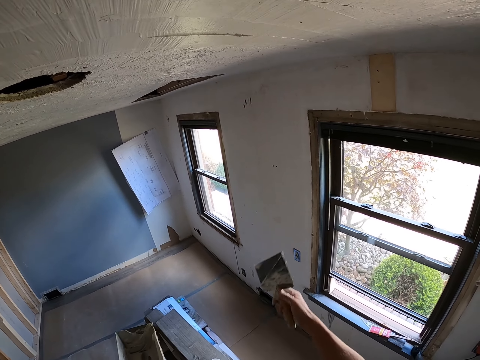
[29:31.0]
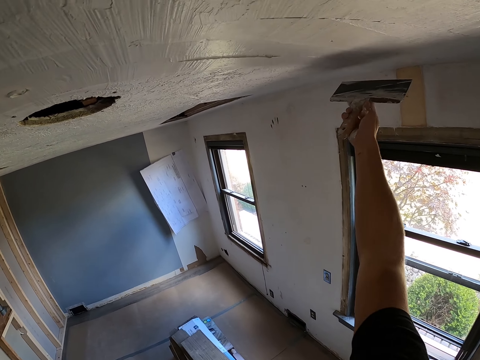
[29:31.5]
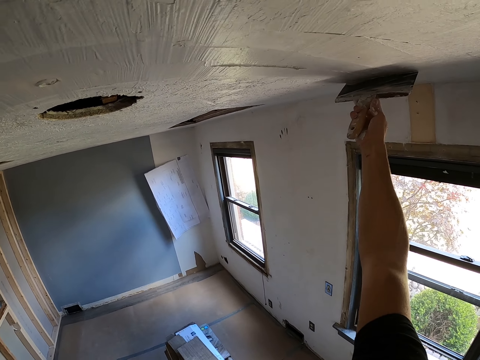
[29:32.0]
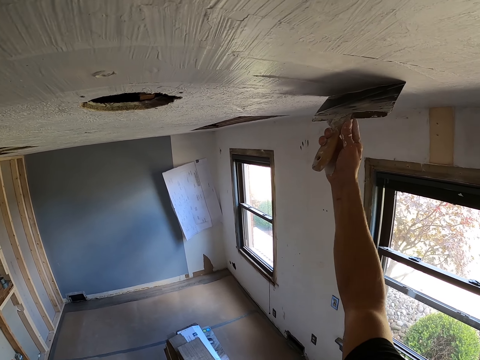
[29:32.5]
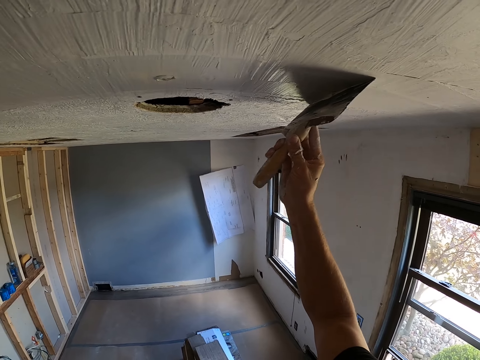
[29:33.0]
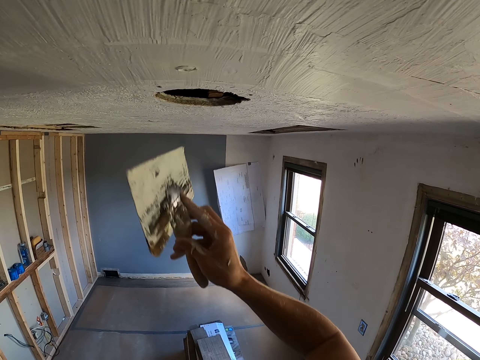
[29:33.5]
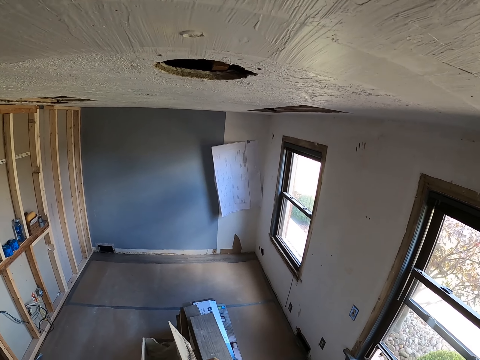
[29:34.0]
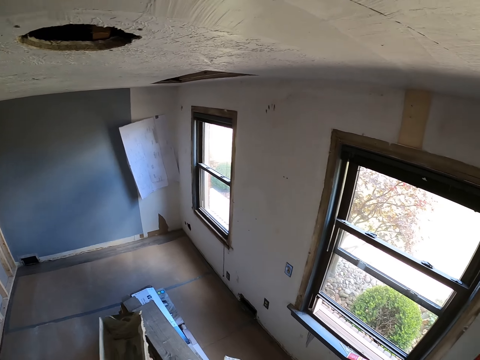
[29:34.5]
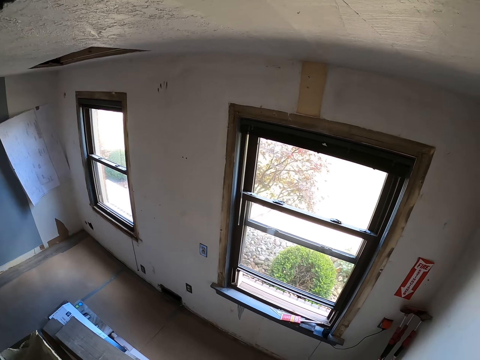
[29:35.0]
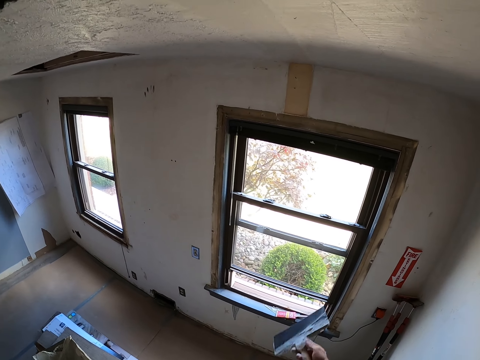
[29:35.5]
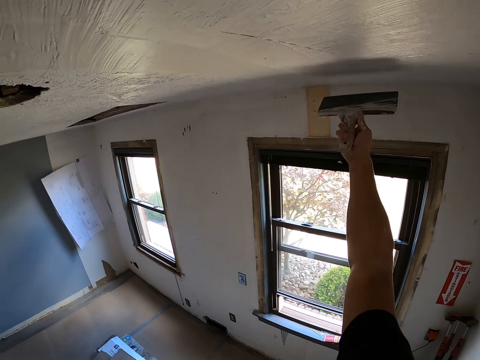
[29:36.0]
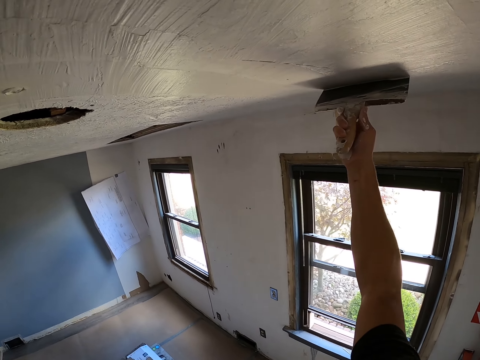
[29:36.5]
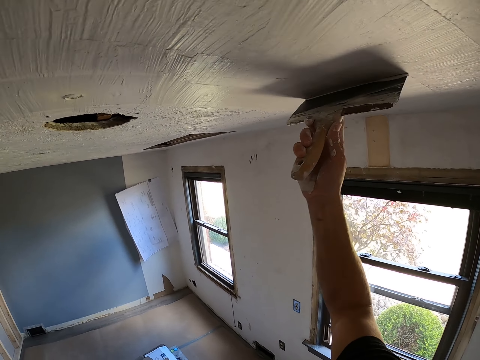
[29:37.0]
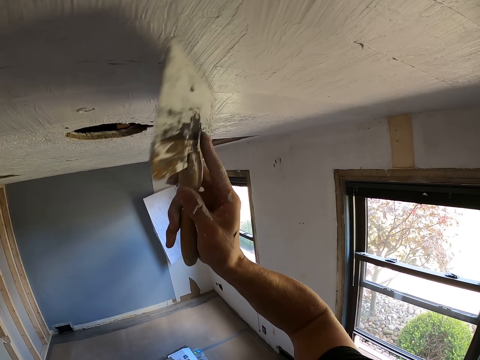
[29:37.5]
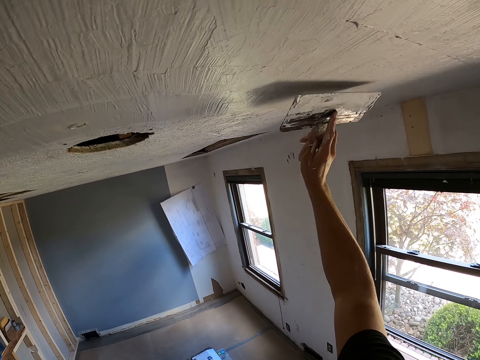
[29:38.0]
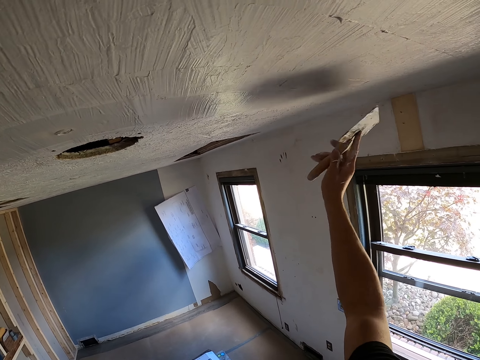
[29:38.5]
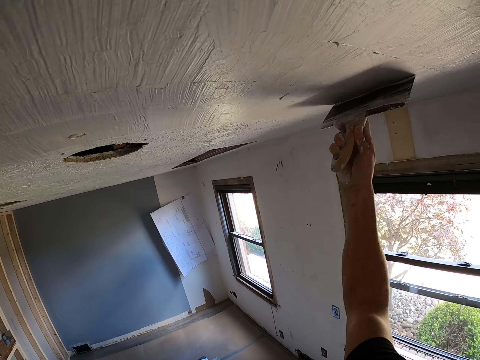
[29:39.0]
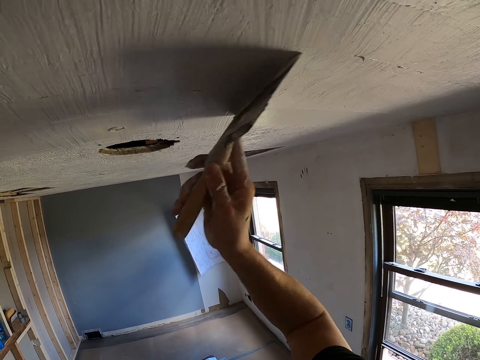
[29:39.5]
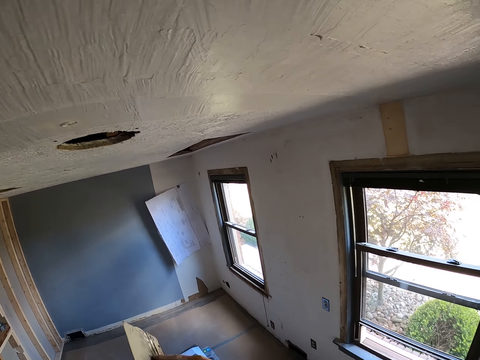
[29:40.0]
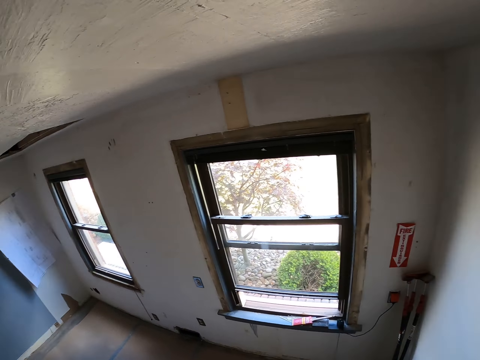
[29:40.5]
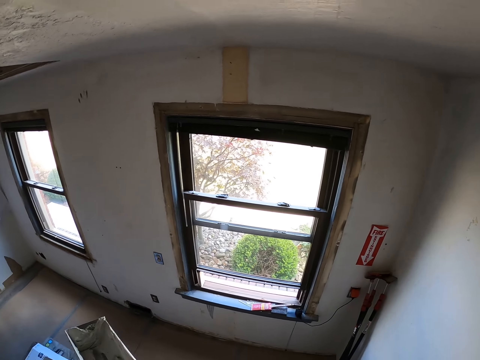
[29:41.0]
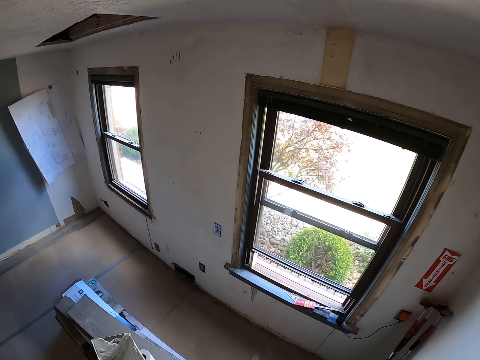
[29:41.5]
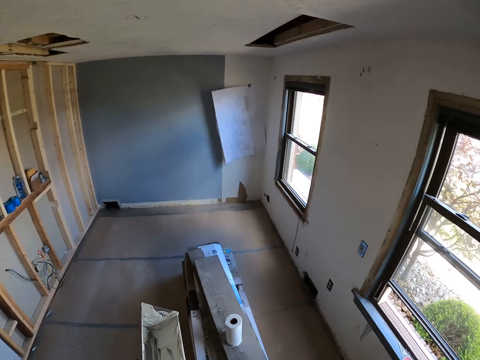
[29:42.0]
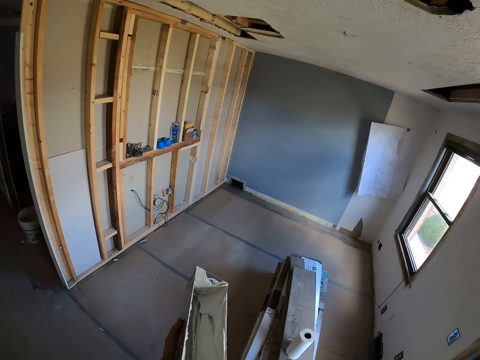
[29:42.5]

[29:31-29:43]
The camera wearer moves the trowel on the container. They plaster the mortar on the roof. They move the trowel on the container. They plaster the mortar on the roof. They move the trowel on the container.

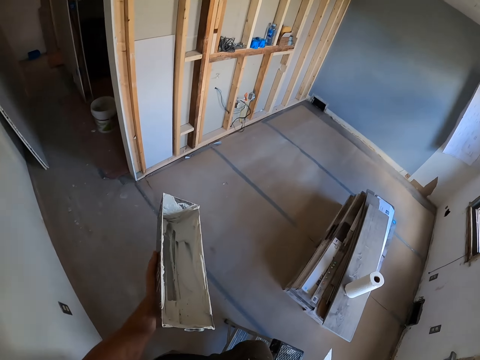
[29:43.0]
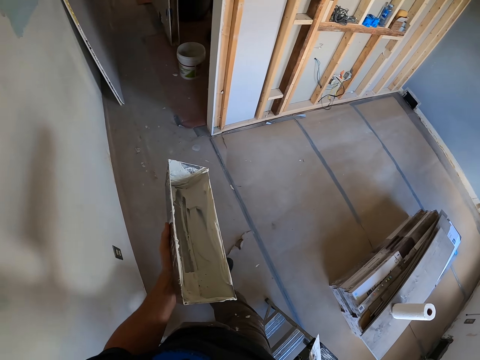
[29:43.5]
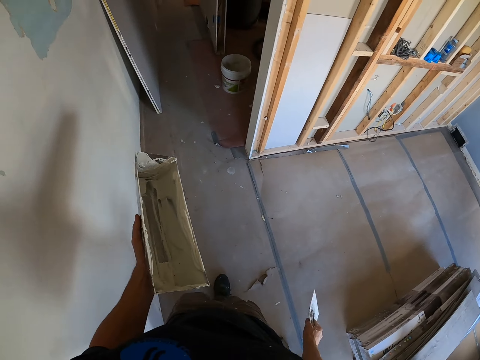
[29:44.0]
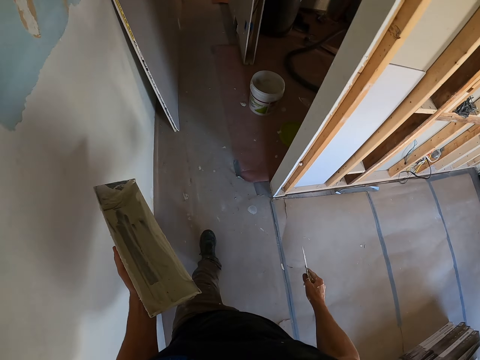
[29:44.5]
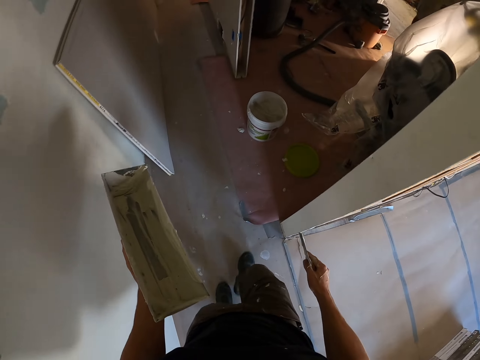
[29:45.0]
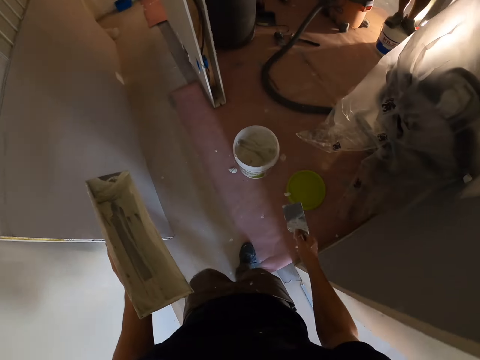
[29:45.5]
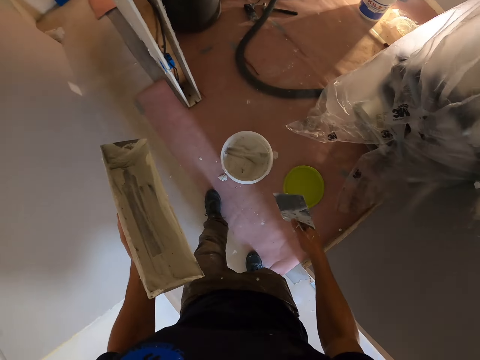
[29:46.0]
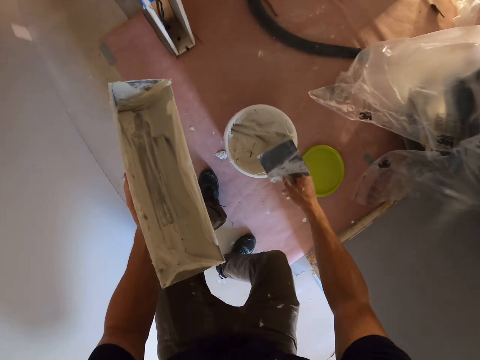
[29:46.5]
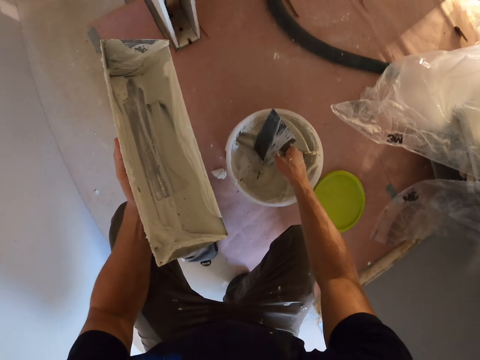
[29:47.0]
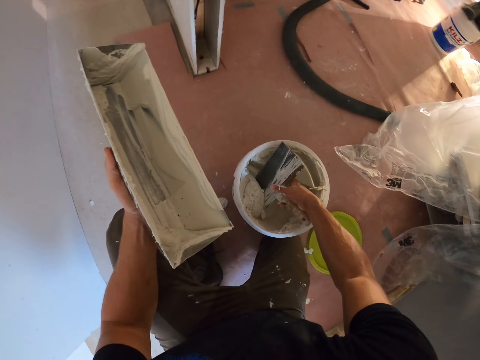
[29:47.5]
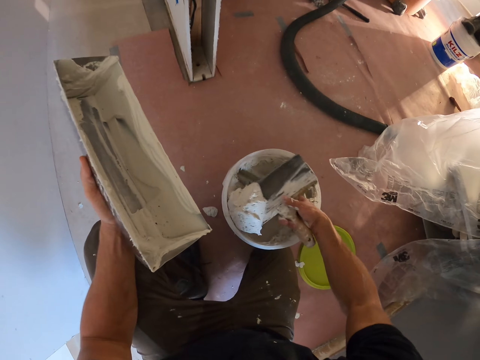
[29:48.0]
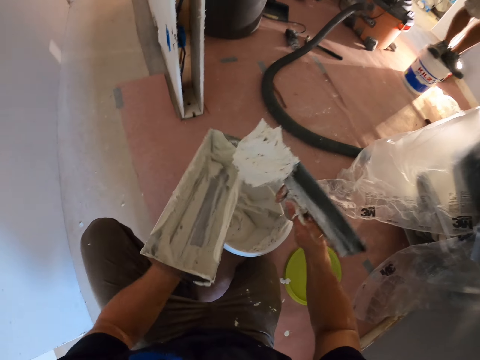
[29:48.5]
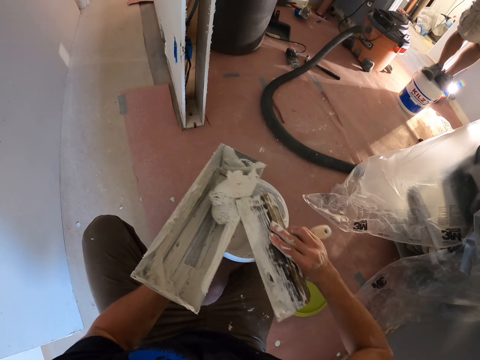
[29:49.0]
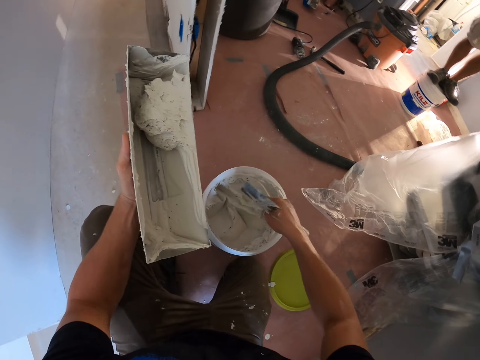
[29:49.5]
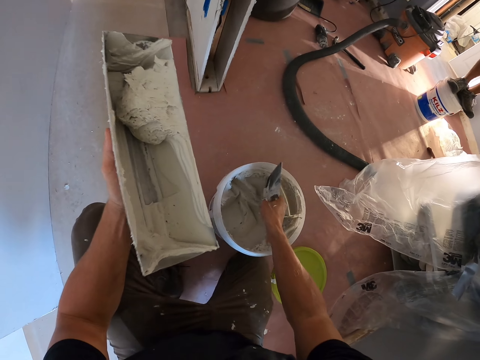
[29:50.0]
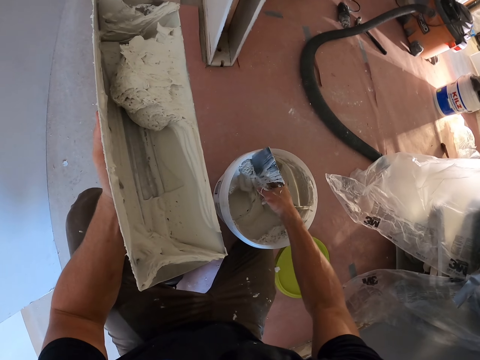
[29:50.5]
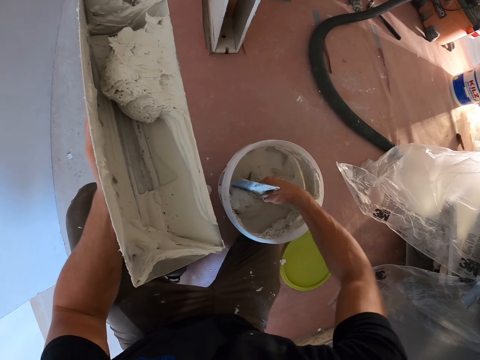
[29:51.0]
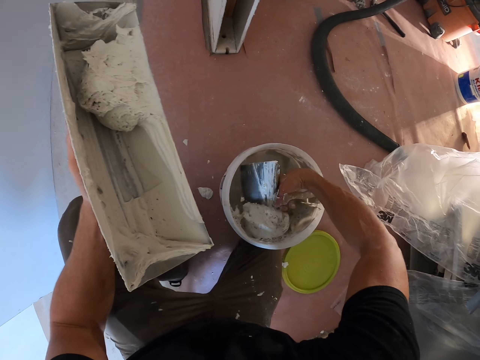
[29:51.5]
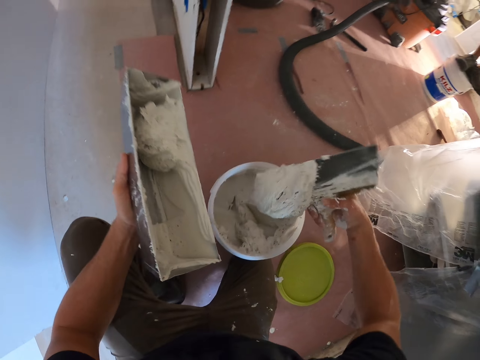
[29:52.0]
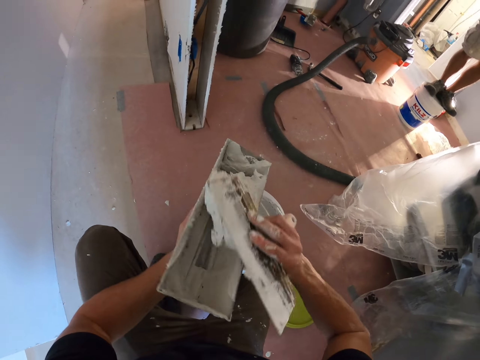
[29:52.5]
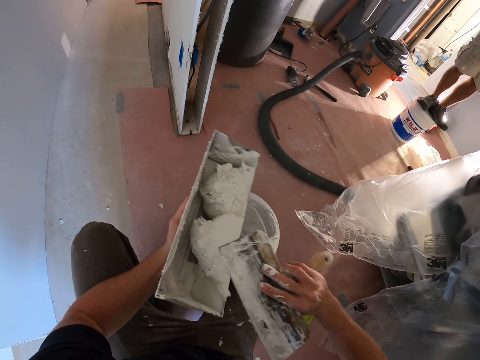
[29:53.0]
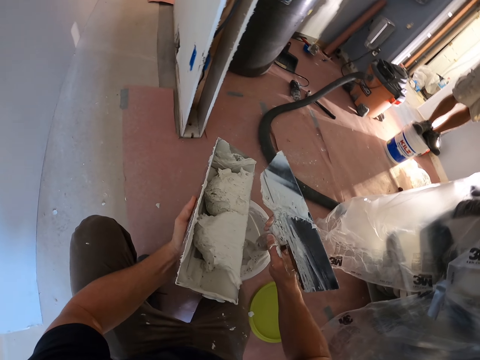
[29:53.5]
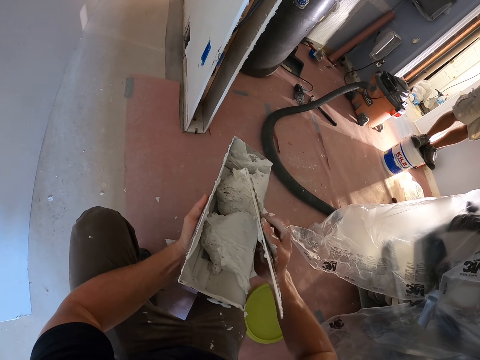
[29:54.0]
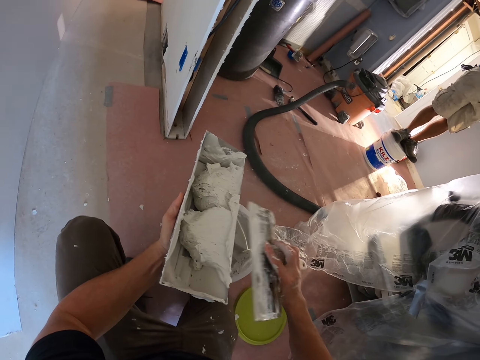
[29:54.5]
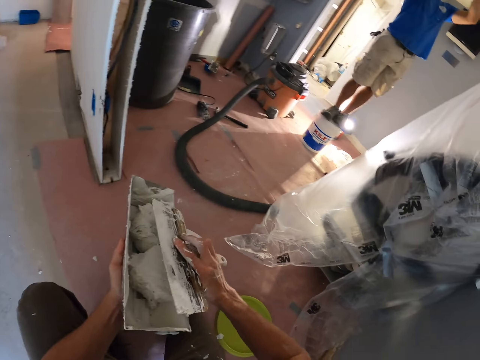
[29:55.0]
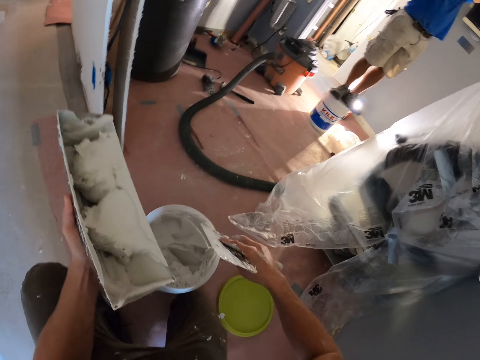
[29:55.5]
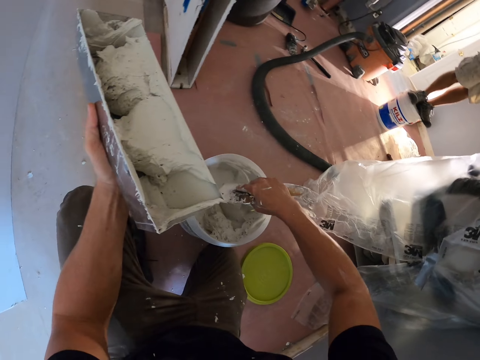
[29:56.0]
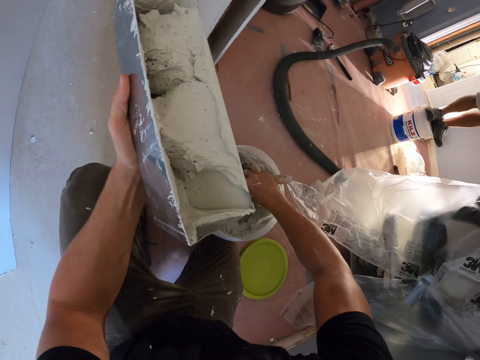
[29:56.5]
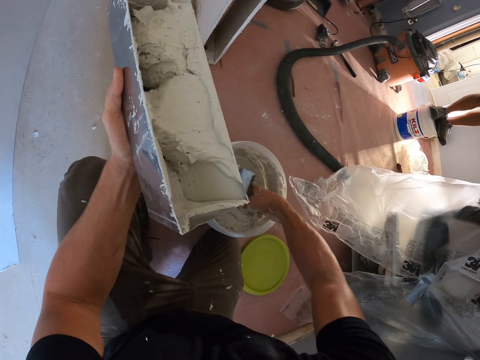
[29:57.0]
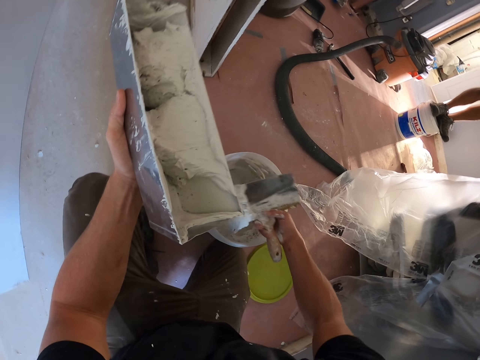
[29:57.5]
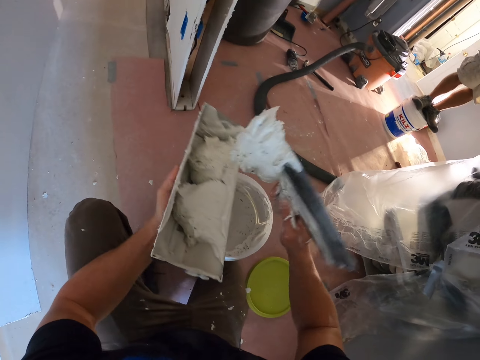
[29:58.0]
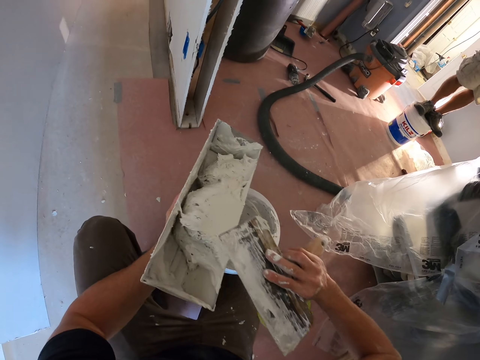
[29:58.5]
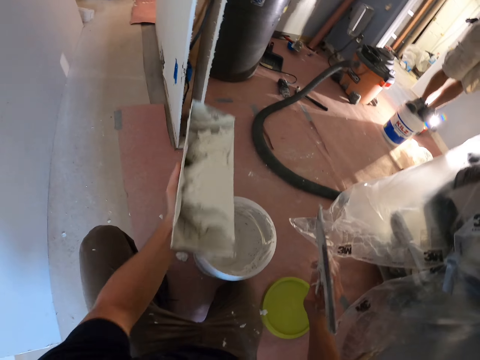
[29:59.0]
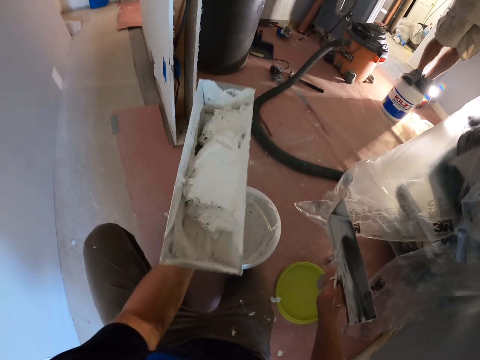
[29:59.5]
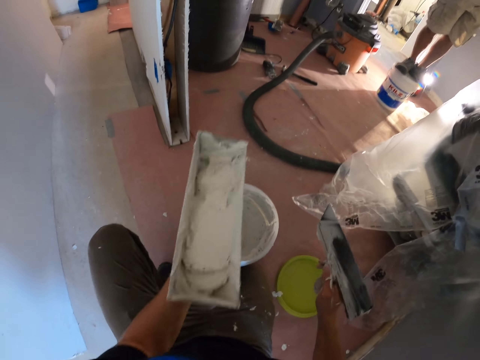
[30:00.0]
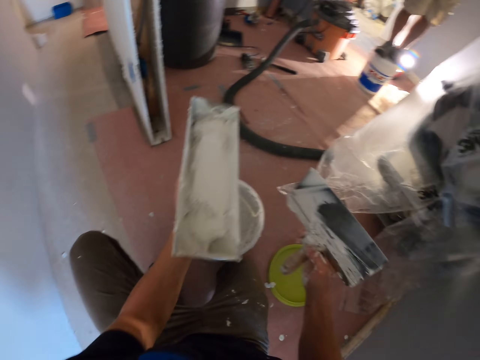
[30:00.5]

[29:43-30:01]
The camera wearer walks to the container of the white mortar. They squat. They take the mortar from the container. They put the white mortar in the container. They take the mortar from the container. They put the white mortar in the container. They rub the paint spatula or trowel on the container. They rub the paint spatula on the container again. They take the mortar from the container. They put the white mortar in the container. They move the container with mortar on the hand.
